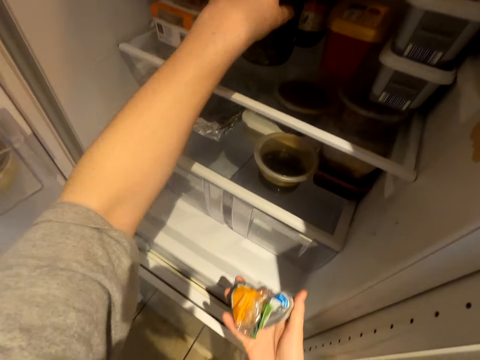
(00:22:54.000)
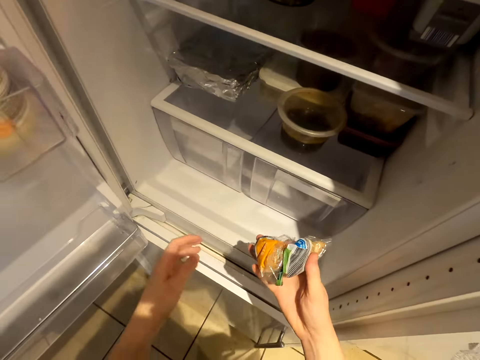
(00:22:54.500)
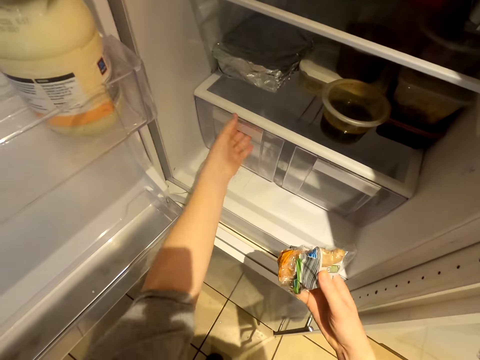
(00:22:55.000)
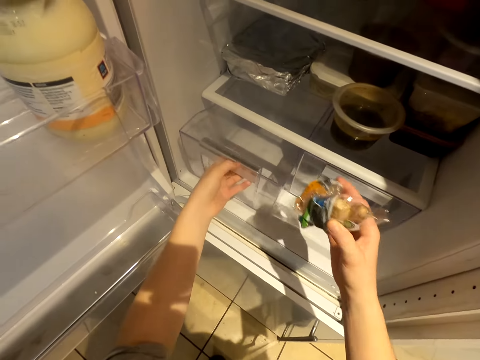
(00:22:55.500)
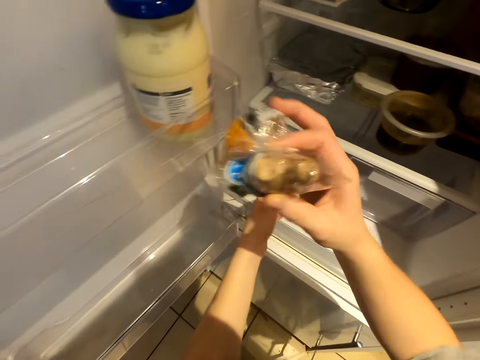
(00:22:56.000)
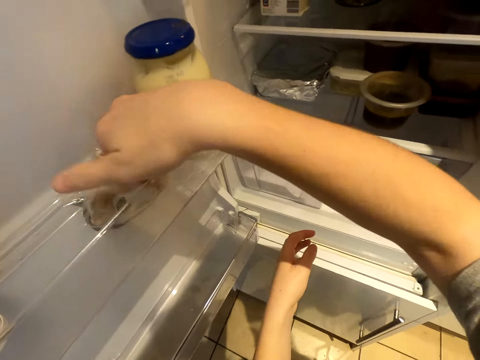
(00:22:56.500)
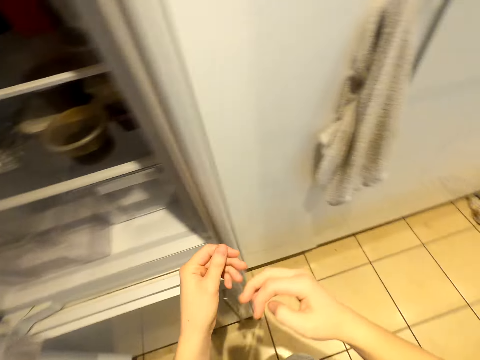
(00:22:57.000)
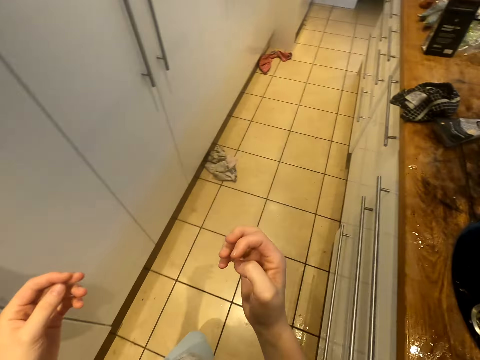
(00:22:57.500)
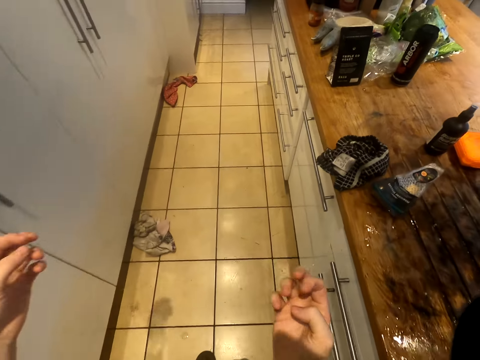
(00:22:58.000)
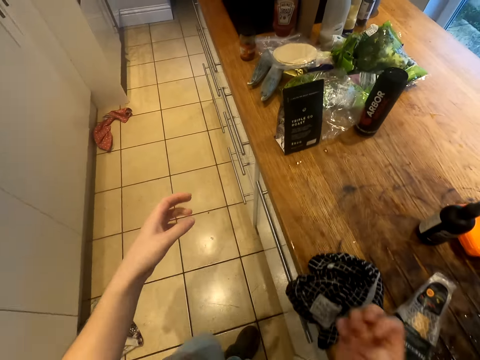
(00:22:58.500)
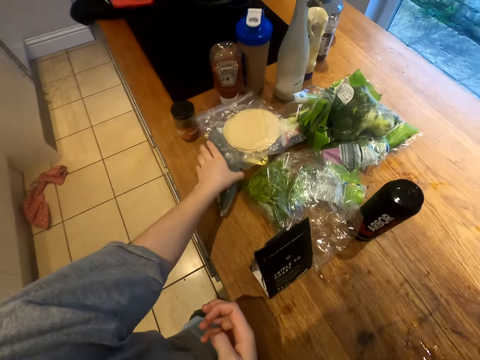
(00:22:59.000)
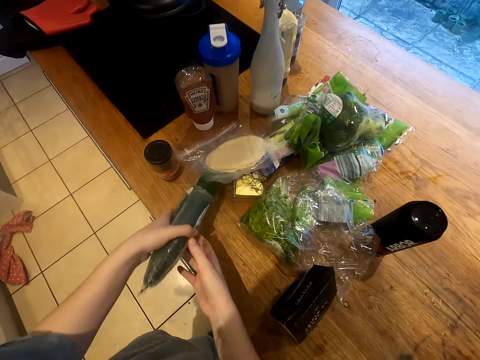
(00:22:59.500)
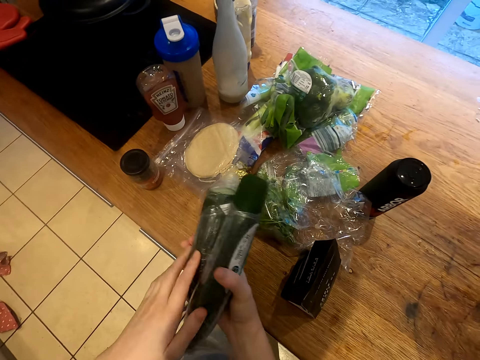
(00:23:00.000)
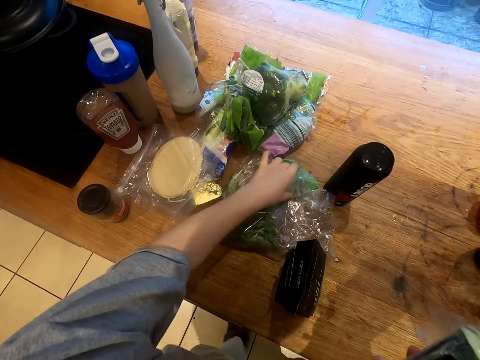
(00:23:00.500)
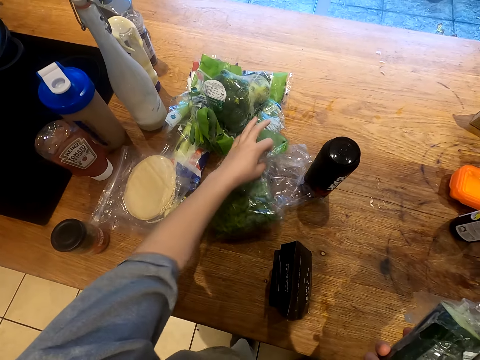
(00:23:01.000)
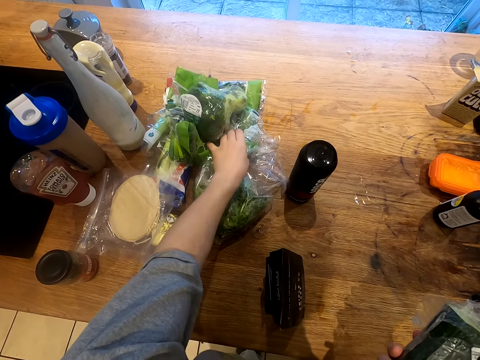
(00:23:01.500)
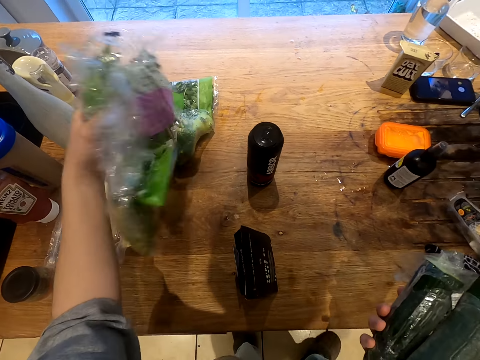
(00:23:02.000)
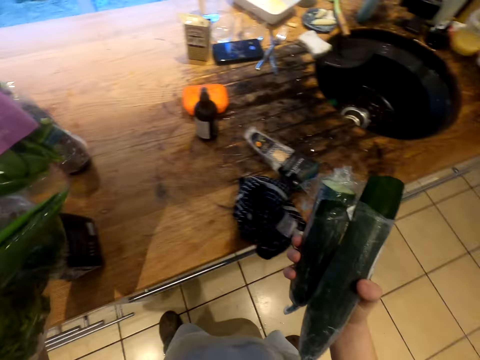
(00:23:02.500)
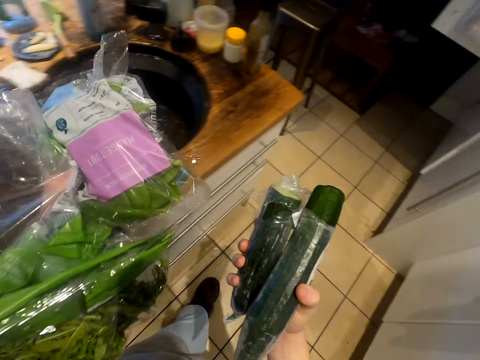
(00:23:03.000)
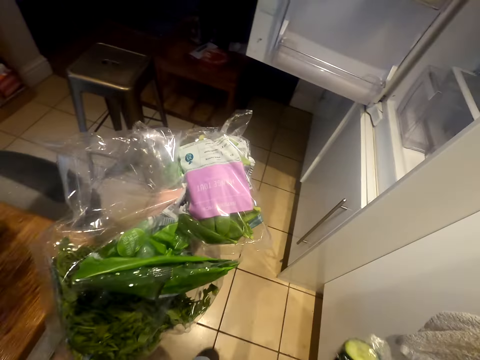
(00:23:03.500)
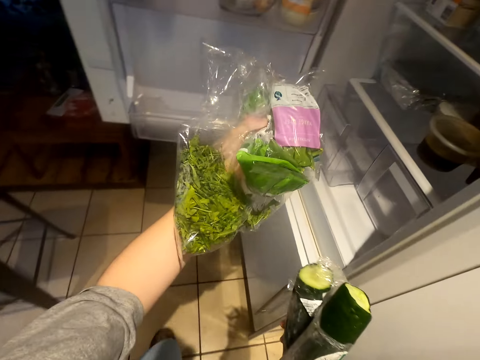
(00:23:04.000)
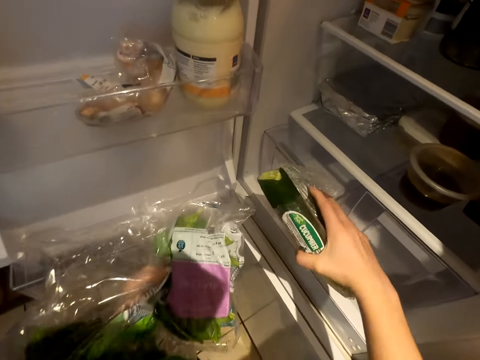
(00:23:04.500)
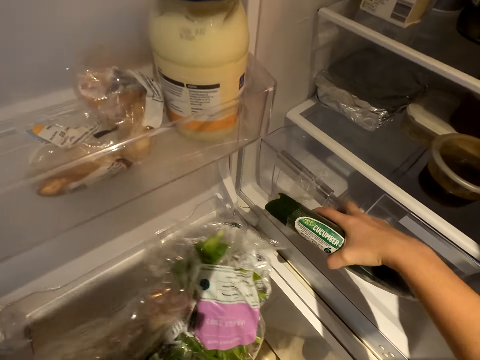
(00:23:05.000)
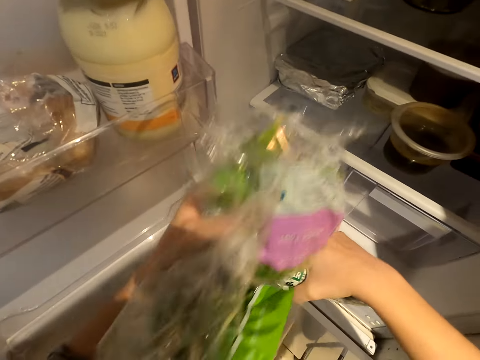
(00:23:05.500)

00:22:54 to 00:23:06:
The camera wearer puts the nylon paper in the guard rail in the fridge. They walk across the kitchen. They pick up the cucumber. They pick up the nylons with vegetables. They walk across the kitchen.

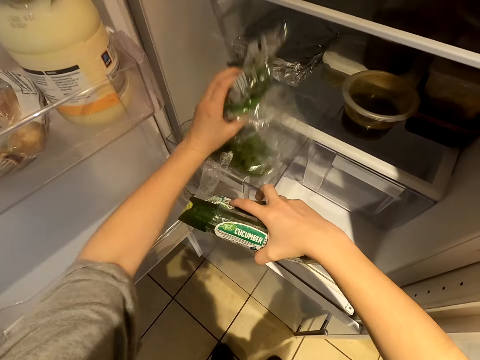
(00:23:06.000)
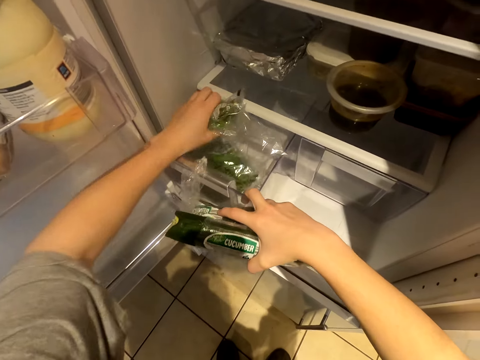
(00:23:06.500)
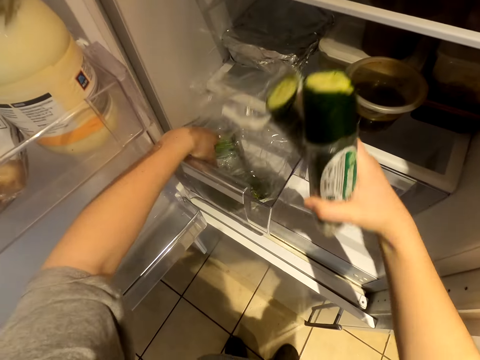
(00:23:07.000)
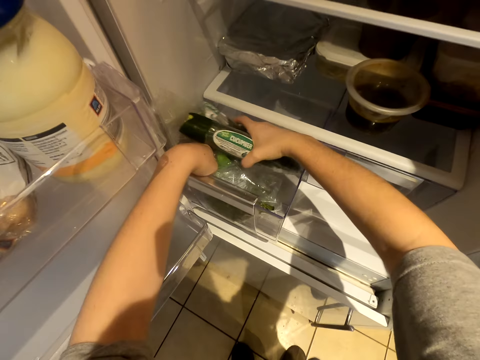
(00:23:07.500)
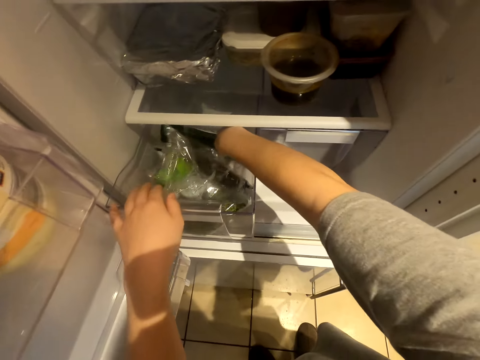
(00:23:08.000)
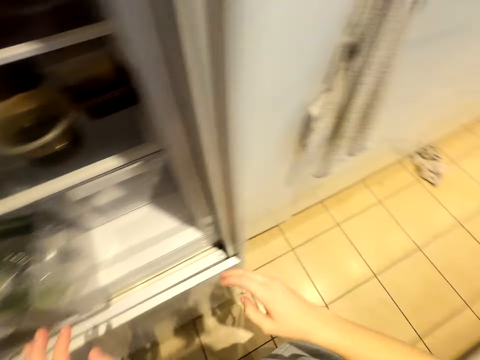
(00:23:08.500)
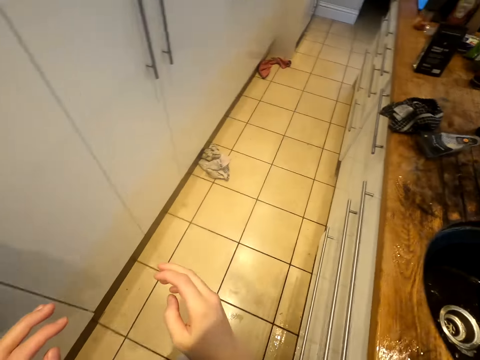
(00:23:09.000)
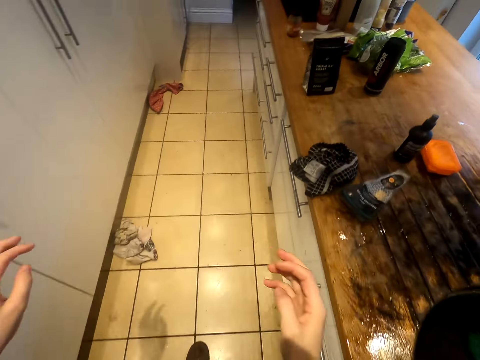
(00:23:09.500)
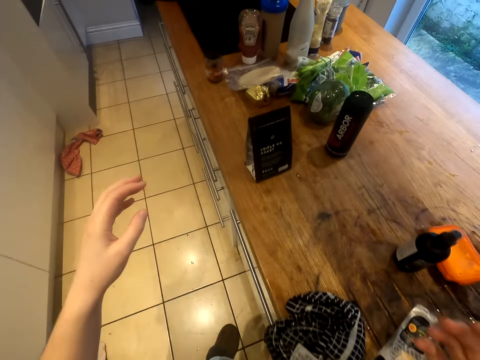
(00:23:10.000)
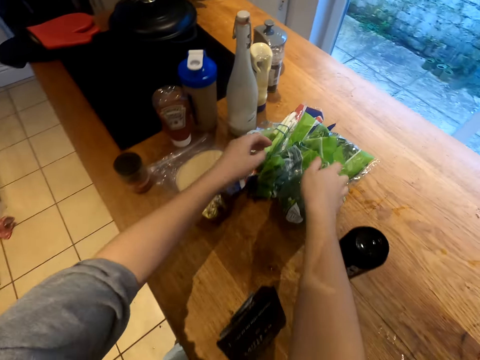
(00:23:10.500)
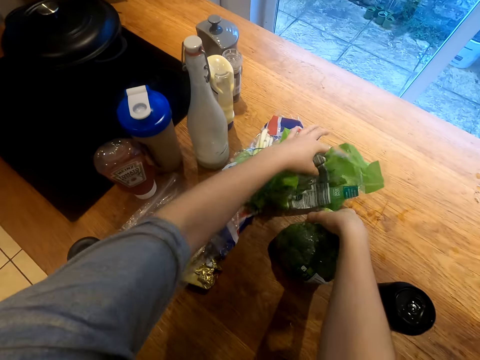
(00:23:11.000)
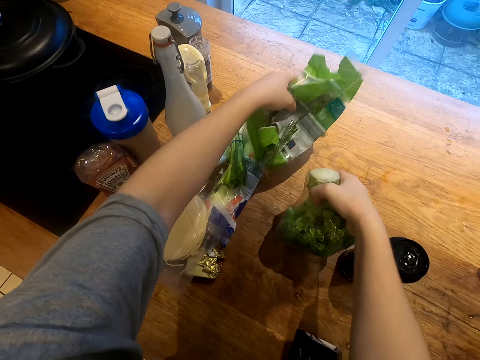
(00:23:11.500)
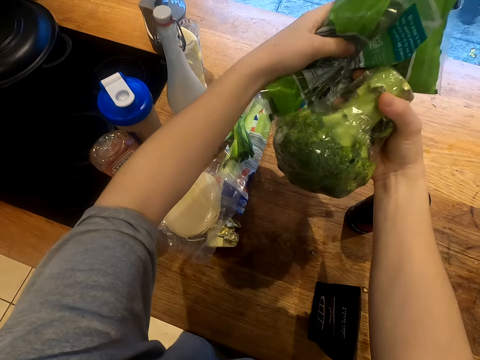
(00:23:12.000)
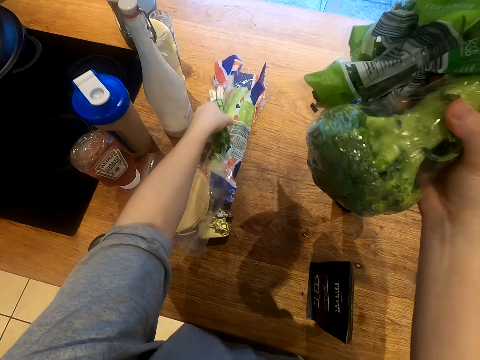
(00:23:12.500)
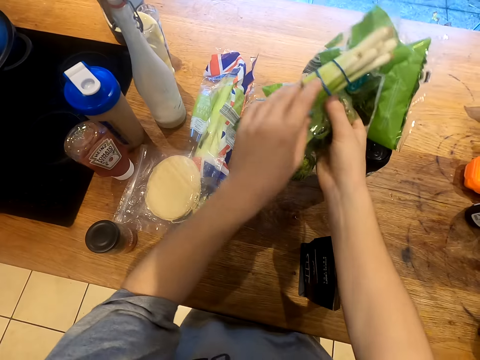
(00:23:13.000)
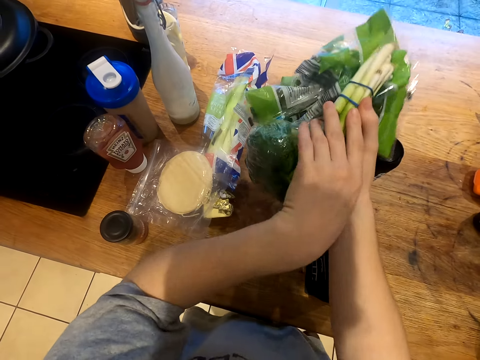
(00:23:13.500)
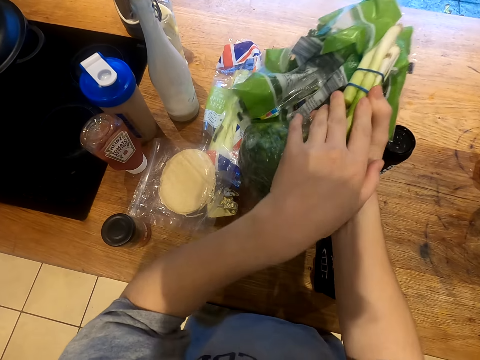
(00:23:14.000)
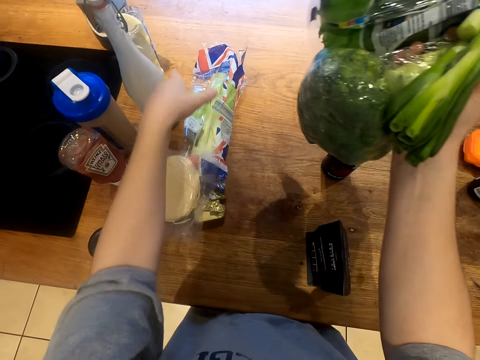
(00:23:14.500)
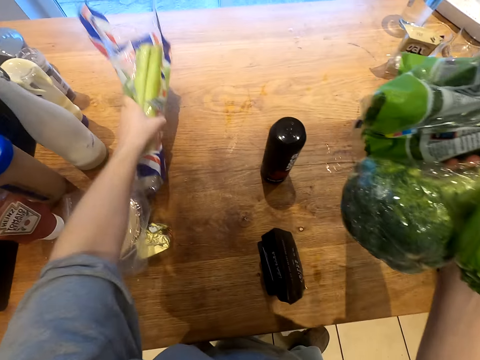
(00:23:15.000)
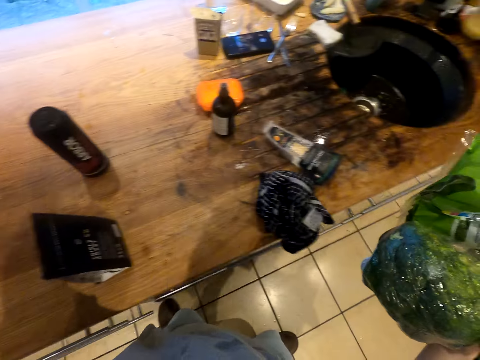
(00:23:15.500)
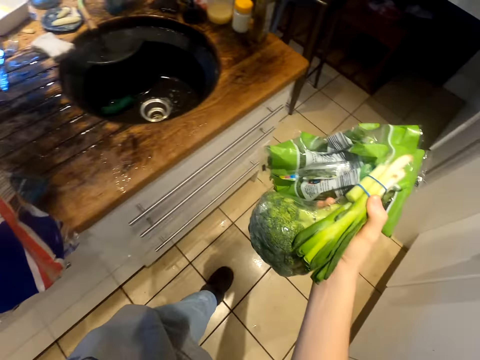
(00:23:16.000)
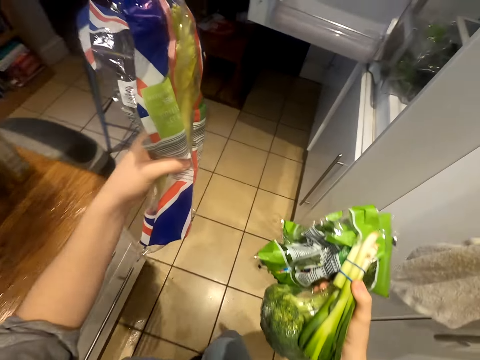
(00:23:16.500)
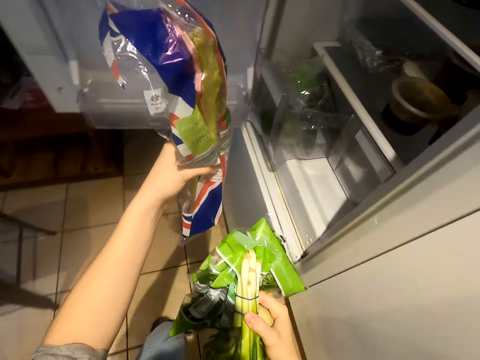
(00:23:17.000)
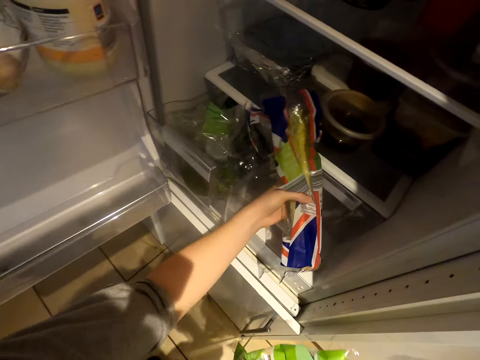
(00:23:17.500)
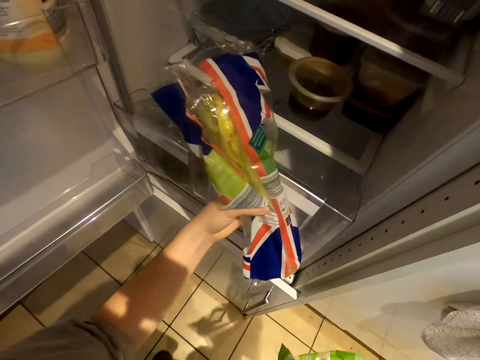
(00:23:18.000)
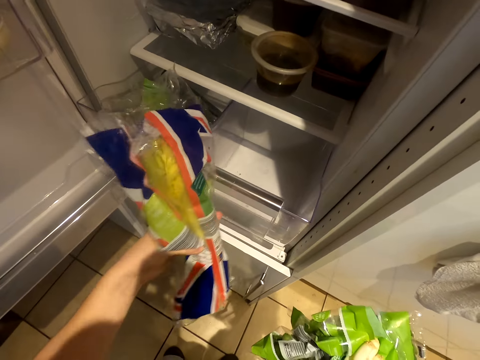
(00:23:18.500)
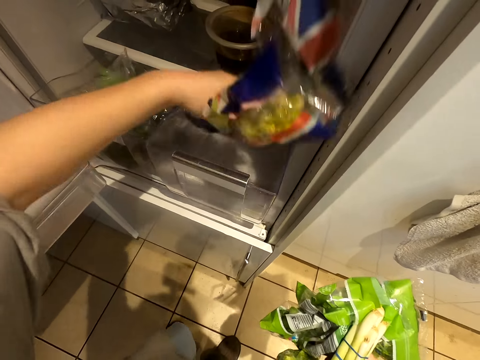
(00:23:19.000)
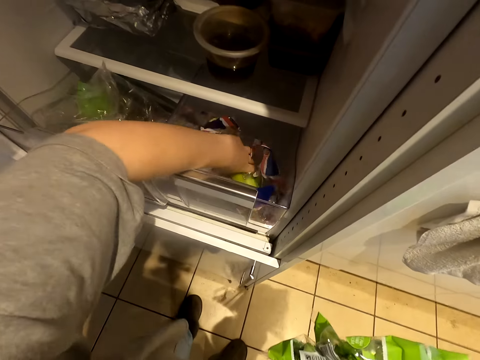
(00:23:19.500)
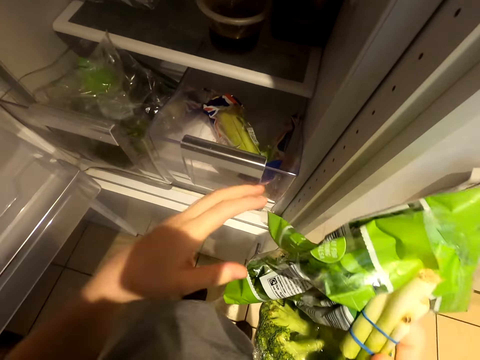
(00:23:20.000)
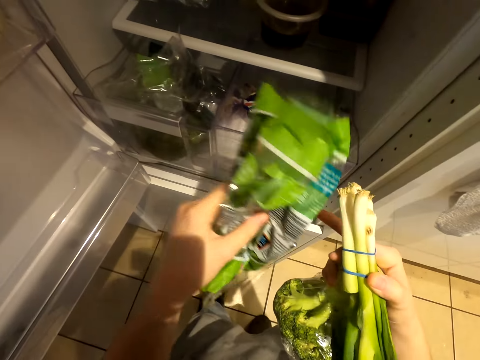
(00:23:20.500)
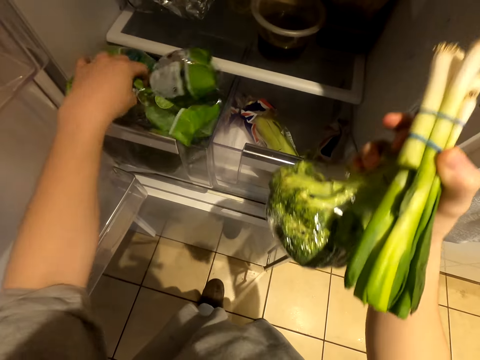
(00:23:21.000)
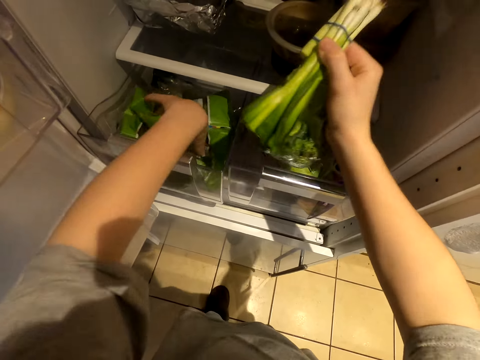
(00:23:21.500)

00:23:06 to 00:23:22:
The camera wearer puts the nylons with vegetables in the crisper drawer. They put the cucumber in the crisper drawer. They walk across the kitchen. They pick up the nylons with vegetables. They walk across the kitchen. They put the nylons with vegetables in the crisper drawer.
